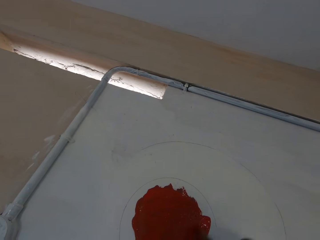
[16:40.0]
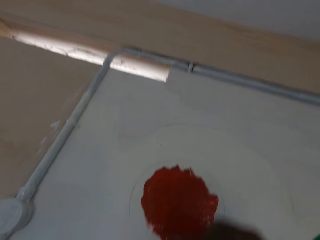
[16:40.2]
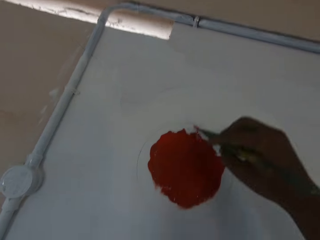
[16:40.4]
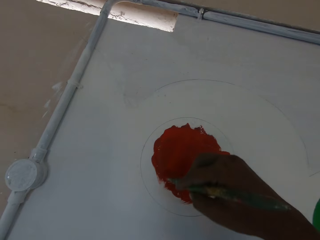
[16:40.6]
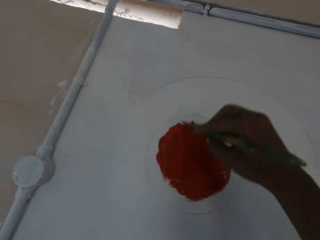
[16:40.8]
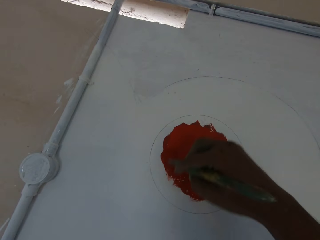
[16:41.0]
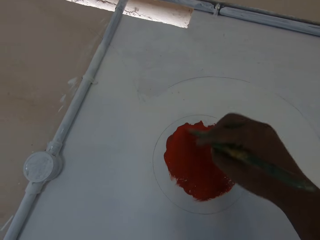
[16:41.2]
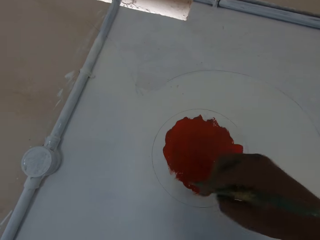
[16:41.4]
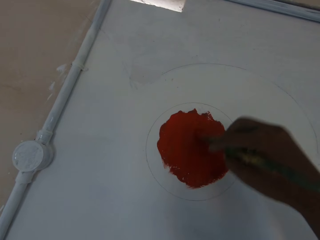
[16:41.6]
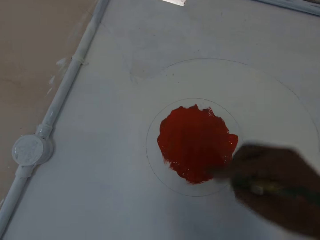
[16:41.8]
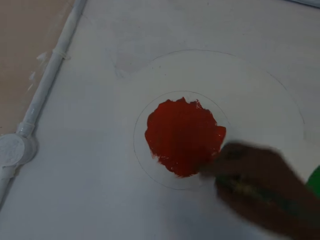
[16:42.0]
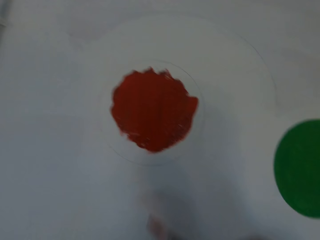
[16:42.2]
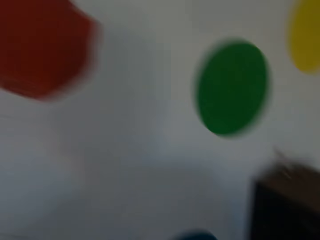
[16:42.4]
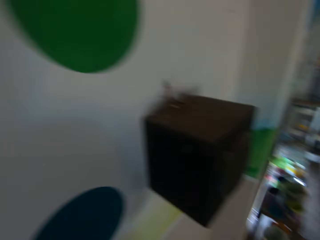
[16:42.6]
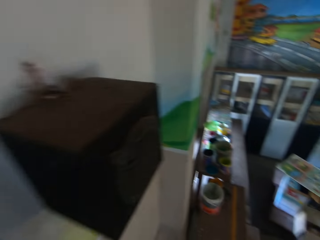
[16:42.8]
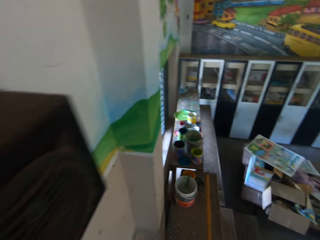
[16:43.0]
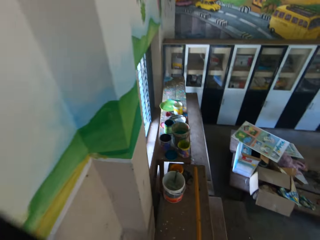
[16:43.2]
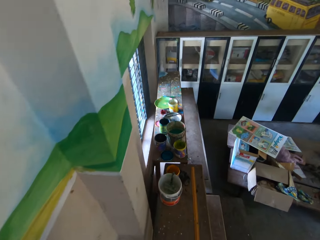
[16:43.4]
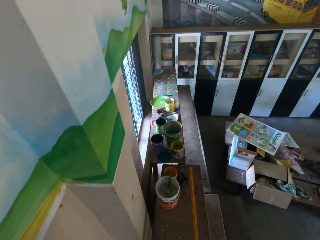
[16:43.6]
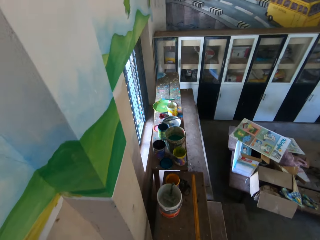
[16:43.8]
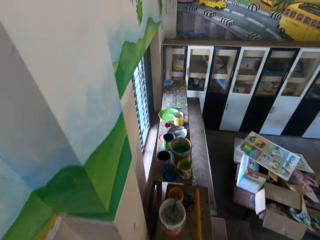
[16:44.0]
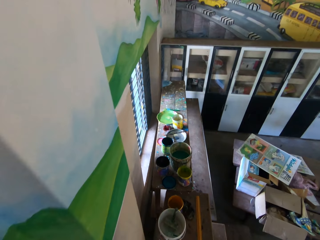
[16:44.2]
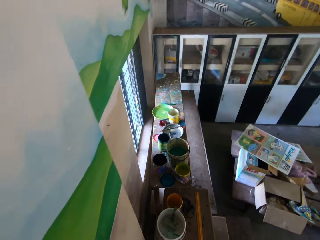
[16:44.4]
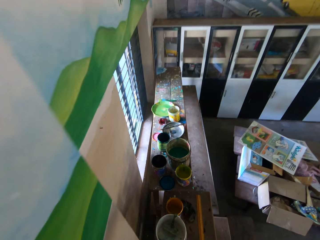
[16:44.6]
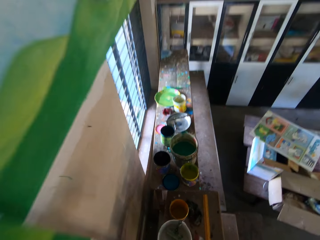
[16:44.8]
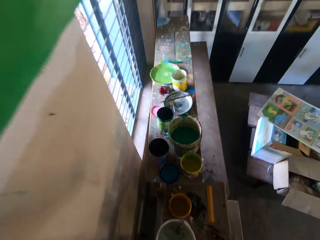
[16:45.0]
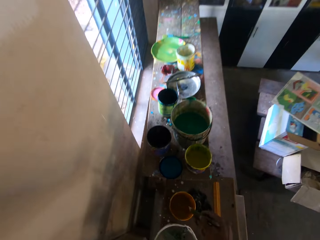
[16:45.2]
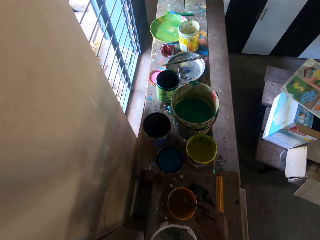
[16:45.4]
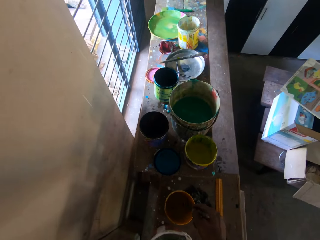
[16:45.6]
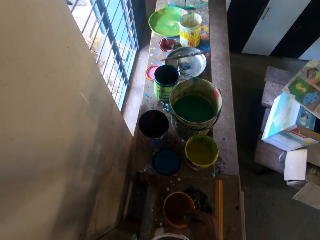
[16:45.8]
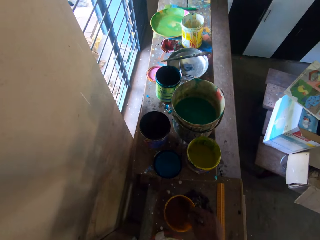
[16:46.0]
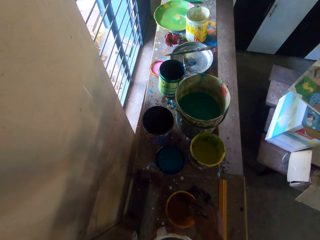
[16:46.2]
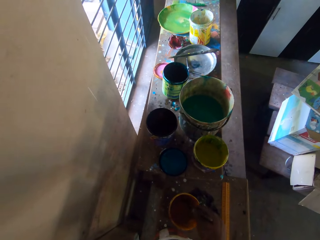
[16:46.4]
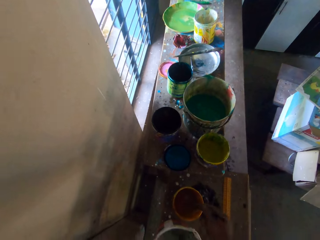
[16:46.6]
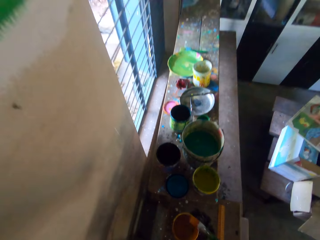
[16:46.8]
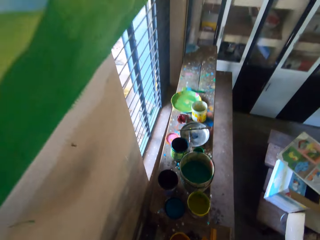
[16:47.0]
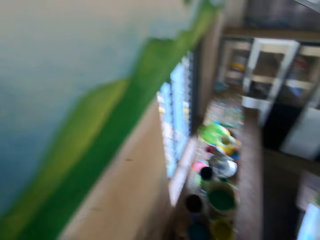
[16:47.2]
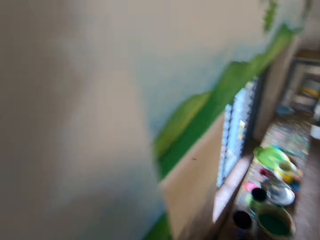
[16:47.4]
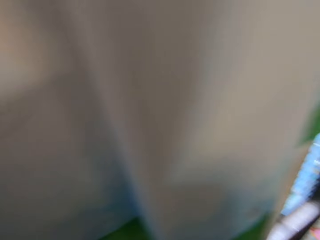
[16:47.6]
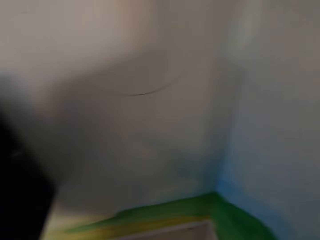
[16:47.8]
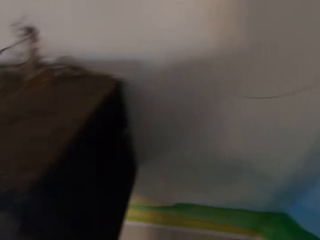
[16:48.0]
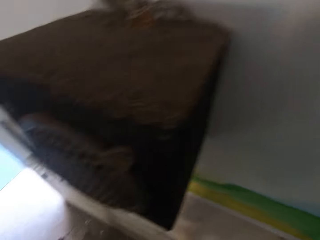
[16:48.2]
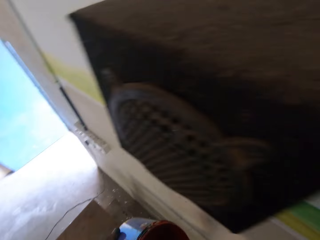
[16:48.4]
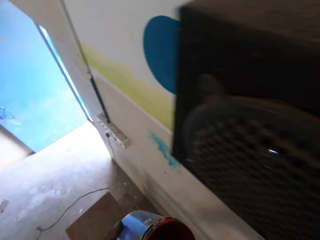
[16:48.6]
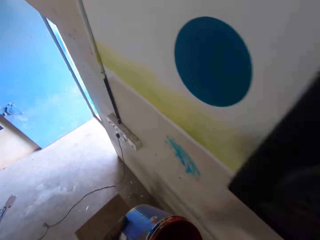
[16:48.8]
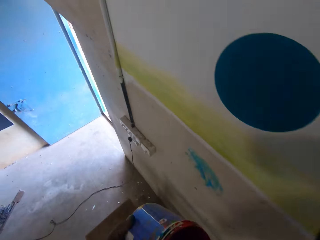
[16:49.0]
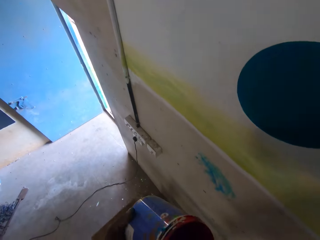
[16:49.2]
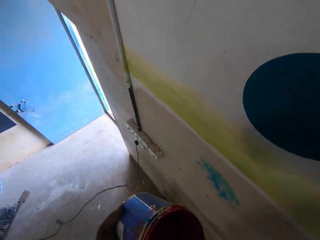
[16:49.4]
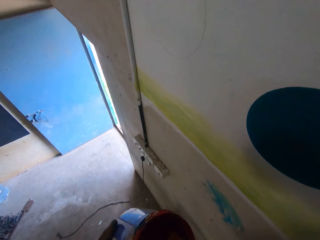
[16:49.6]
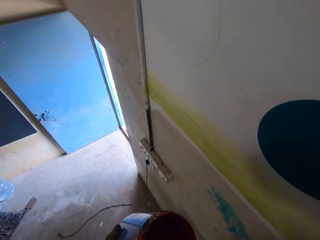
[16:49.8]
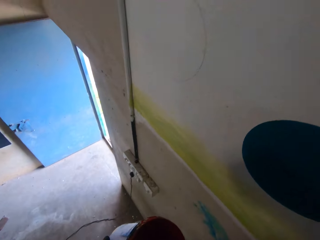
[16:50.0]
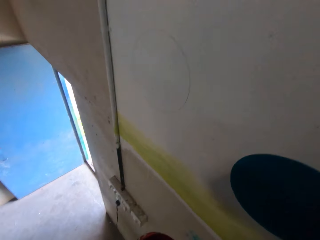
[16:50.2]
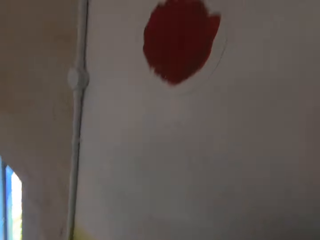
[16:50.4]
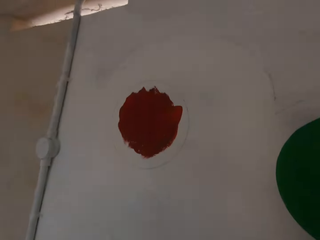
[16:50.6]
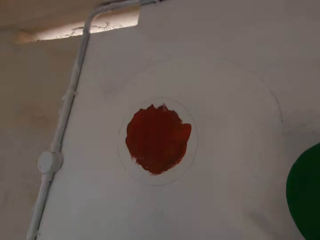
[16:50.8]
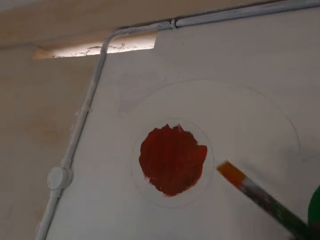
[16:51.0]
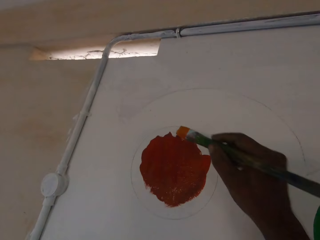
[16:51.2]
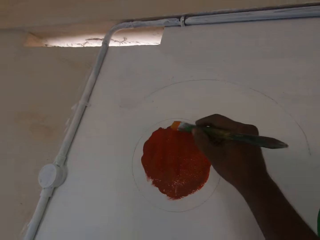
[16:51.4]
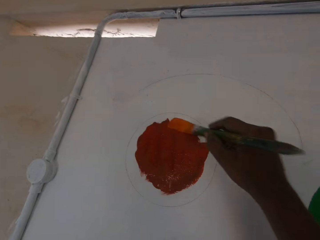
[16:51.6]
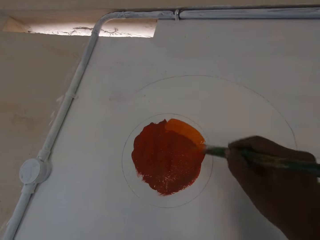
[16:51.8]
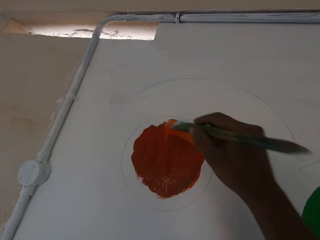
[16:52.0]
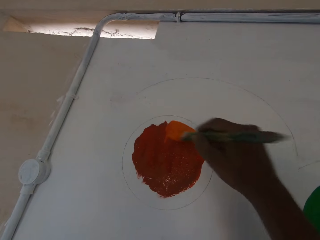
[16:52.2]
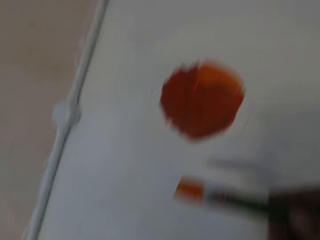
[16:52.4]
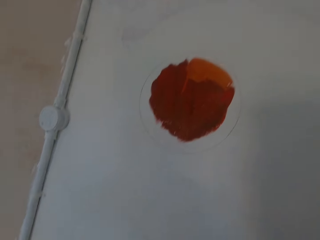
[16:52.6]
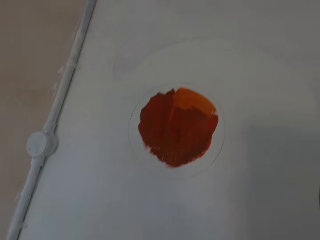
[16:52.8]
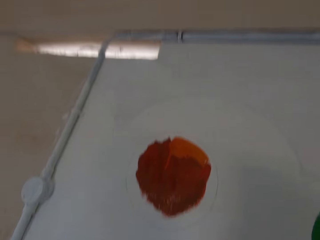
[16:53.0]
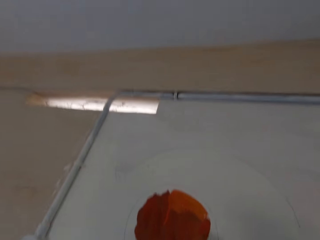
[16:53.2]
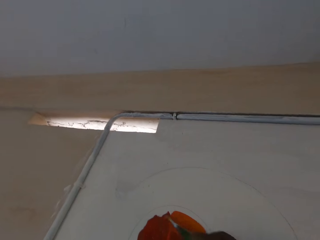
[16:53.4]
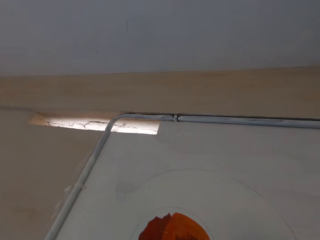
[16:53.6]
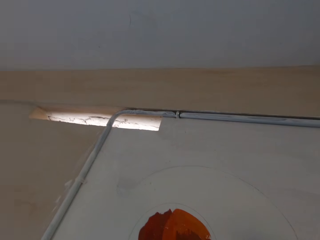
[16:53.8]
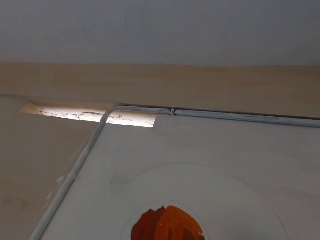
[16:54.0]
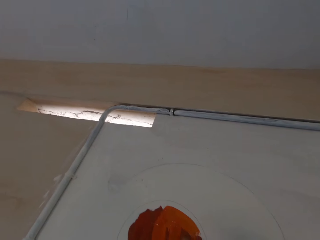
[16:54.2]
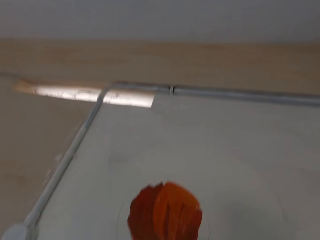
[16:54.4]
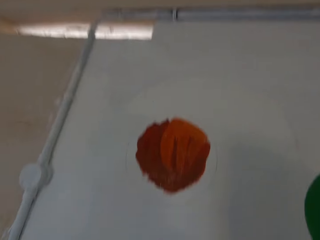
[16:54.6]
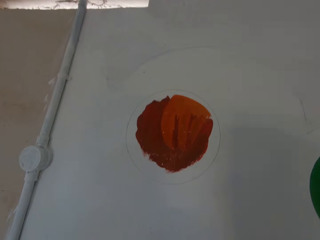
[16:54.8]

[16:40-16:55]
The camera wearer dips the paintbrush into the paint in a paint bucket on the workbench with his right hand. He rinses a brush in water. He takes paint from the tin with the brush. He paints the wall with the paintbrush in his right hand.

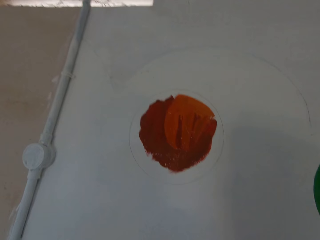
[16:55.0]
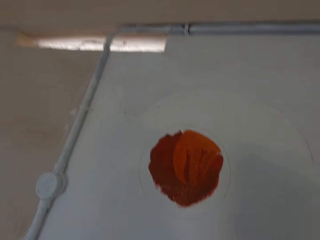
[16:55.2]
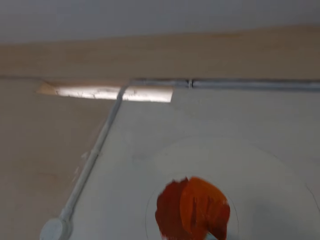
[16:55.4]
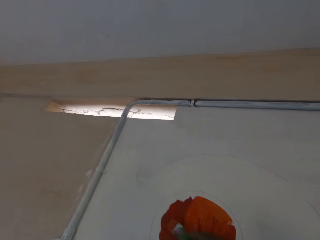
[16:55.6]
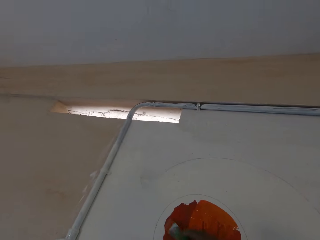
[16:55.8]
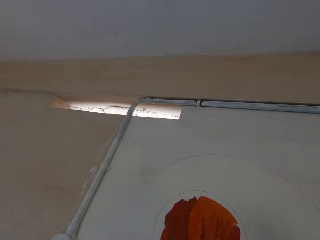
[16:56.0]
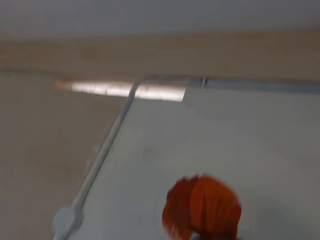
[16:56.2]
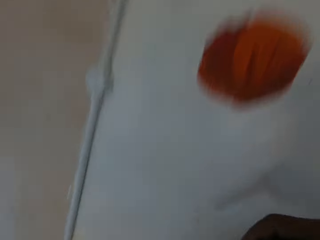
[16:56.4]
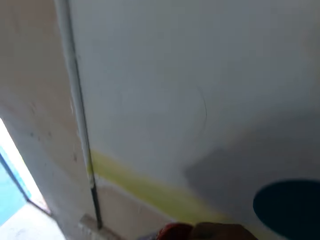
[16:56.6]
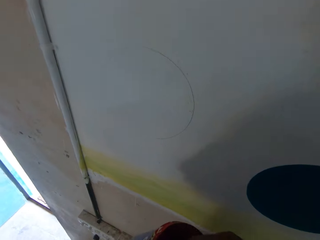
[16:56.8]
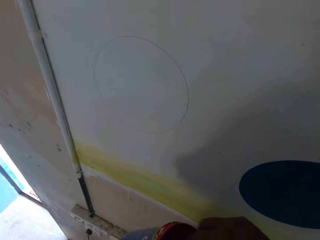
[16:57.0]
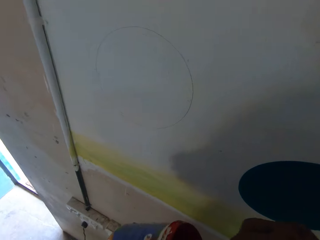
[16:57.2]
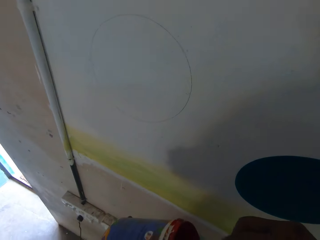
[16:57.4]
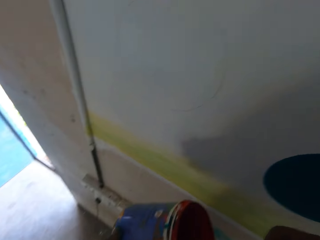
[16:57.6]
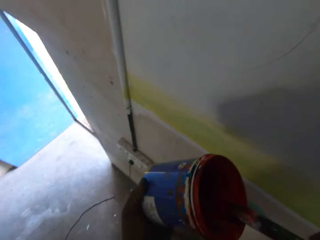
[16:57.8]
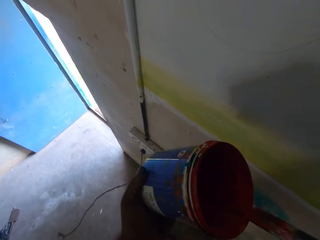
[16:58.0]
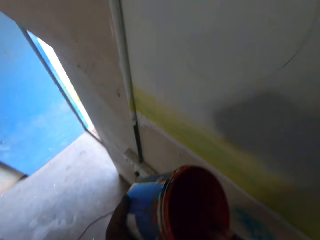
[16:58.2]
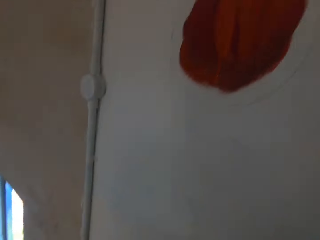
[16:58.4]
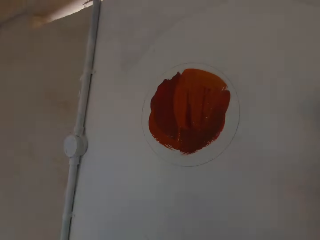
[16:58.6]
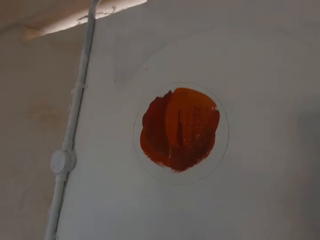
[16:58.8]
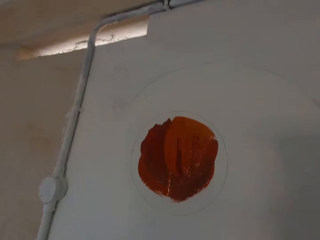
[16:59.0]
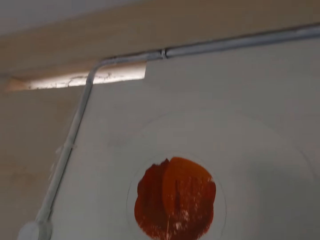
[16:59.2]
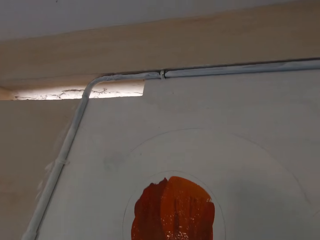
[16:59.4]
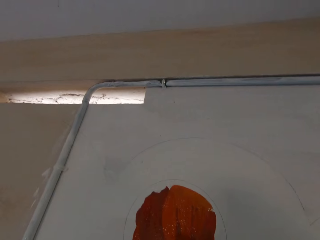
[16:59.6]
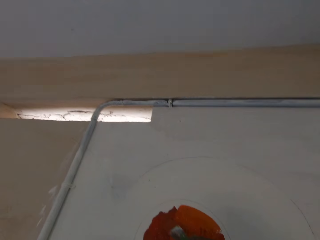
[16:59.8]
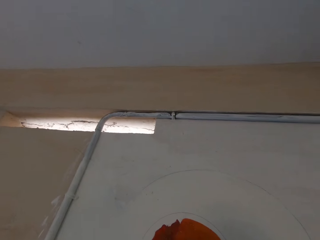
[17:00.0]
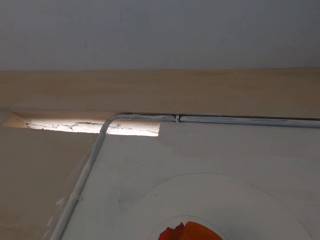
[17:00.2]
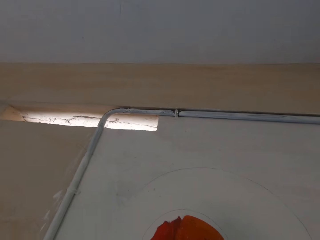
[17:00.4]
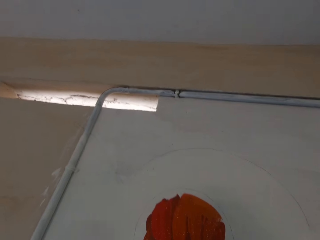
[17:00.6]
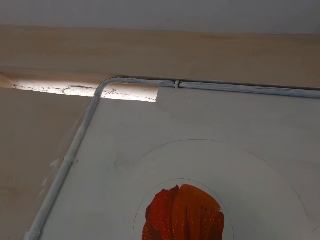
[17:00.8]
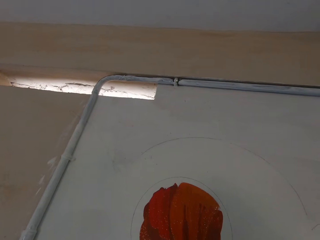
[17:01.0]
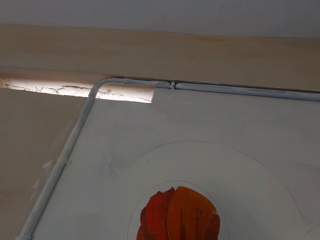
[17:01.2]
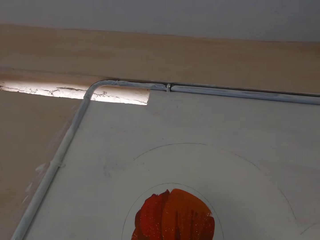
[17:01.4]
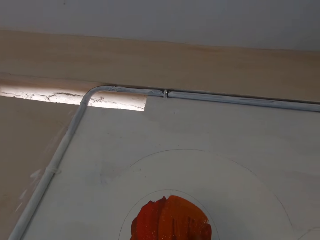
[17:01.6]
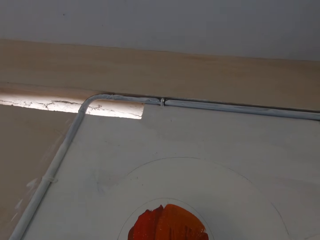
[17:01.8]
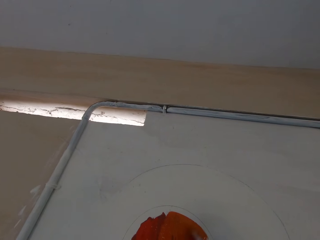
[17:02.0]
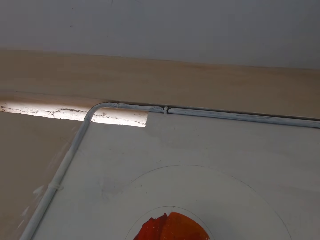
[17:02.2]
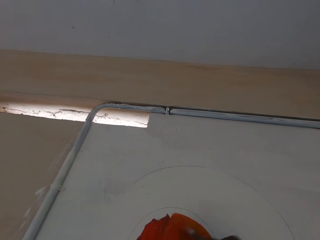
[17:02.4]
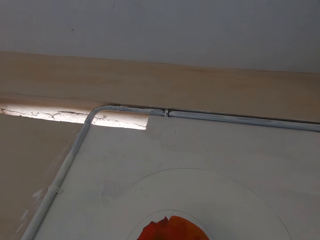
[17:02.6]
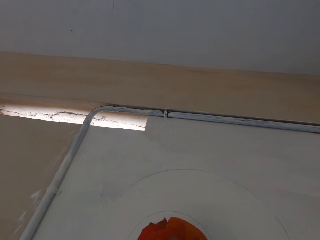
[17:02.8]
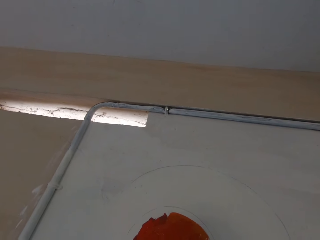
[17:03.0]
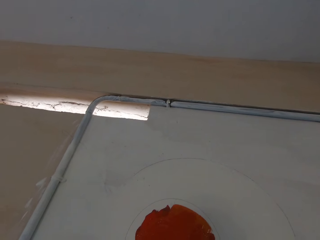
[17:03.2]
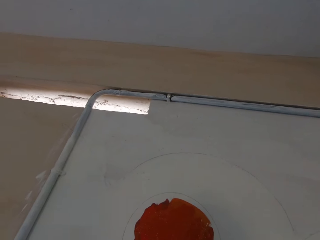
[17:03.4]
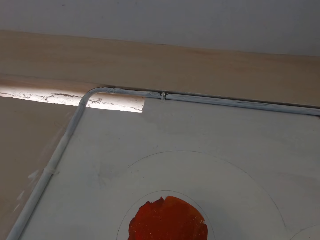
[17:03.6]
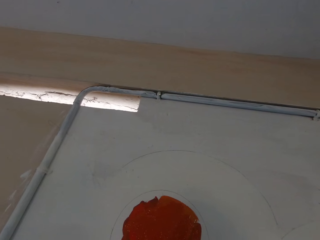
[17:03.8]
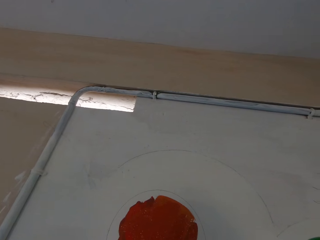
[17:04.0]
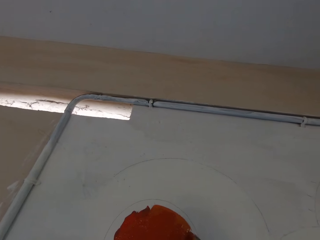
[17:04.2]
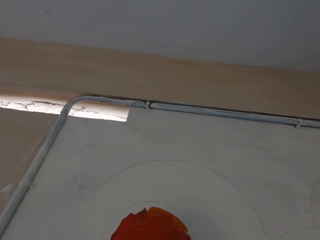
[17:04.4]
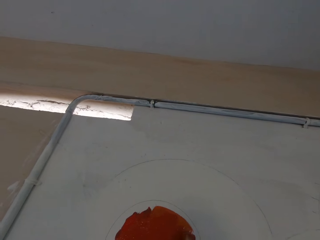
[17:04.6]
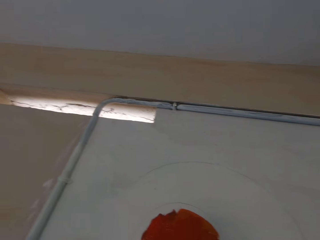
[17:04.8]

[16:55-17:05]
The camera wearer dips the paintbrush into the paint can in his left hand with his right hand. He paints the wall with the paintbrush in his right hand.
